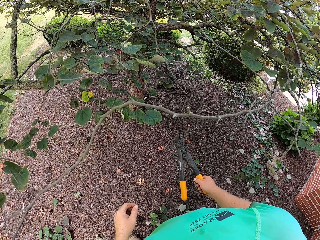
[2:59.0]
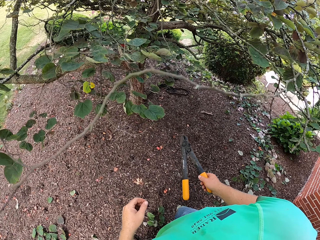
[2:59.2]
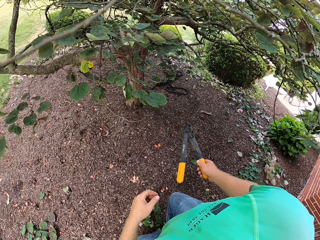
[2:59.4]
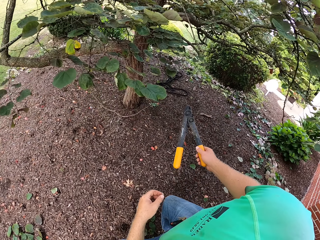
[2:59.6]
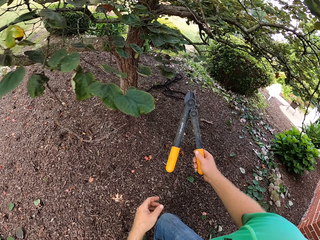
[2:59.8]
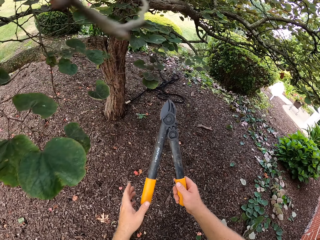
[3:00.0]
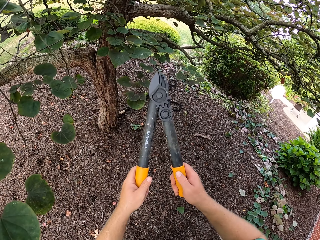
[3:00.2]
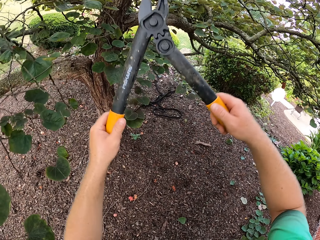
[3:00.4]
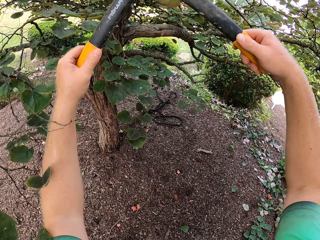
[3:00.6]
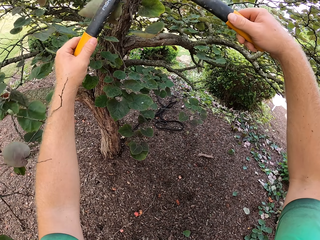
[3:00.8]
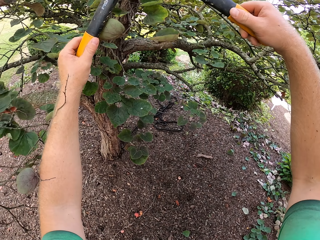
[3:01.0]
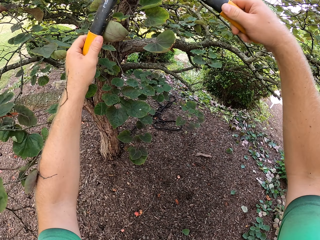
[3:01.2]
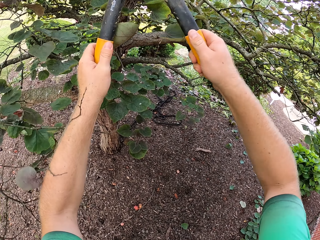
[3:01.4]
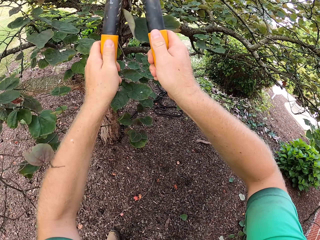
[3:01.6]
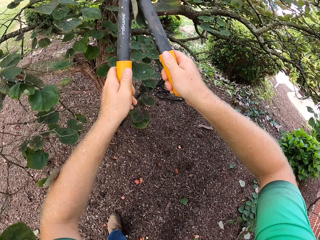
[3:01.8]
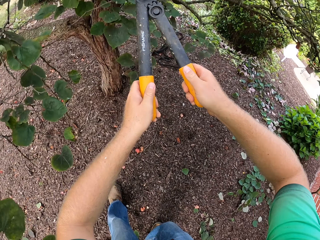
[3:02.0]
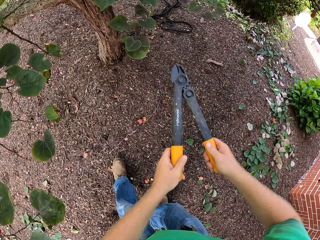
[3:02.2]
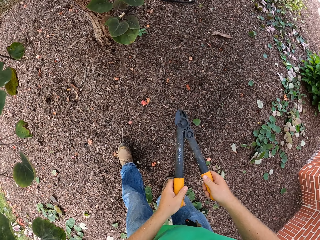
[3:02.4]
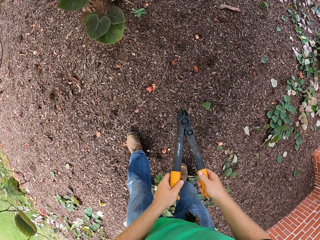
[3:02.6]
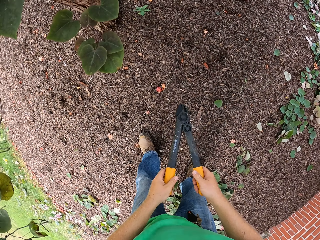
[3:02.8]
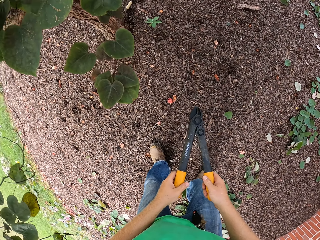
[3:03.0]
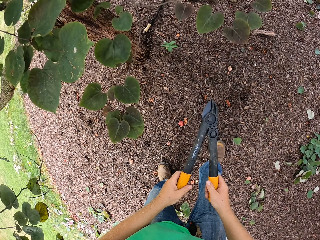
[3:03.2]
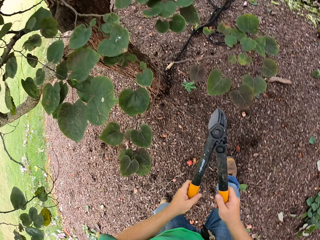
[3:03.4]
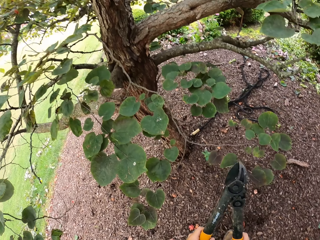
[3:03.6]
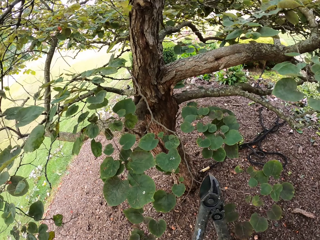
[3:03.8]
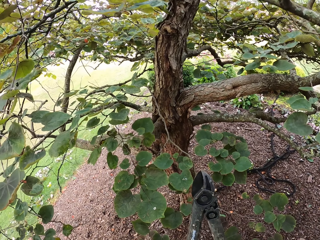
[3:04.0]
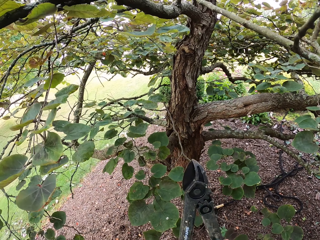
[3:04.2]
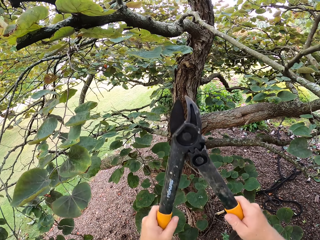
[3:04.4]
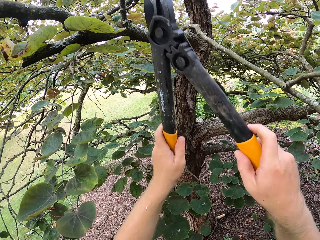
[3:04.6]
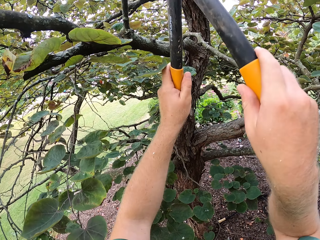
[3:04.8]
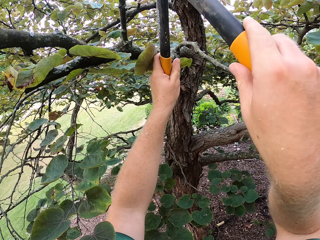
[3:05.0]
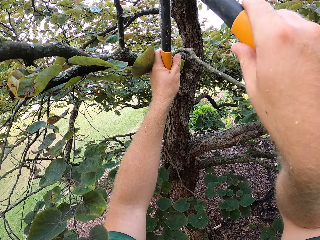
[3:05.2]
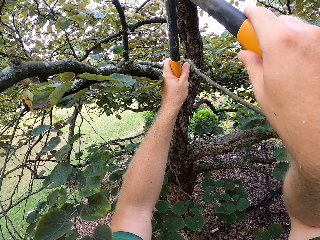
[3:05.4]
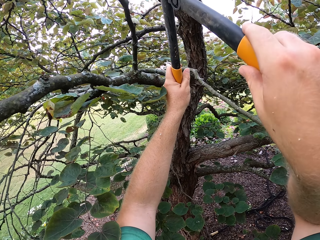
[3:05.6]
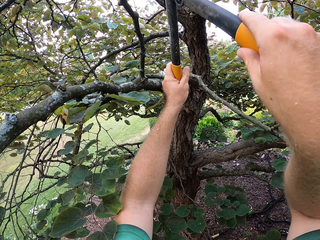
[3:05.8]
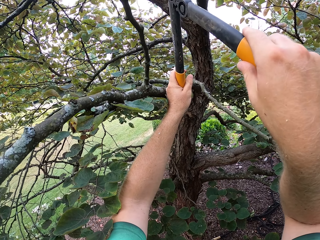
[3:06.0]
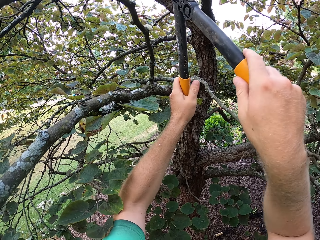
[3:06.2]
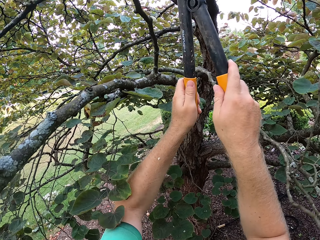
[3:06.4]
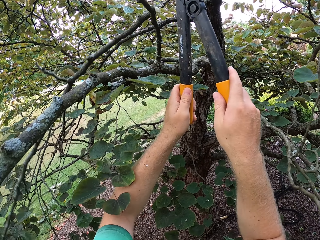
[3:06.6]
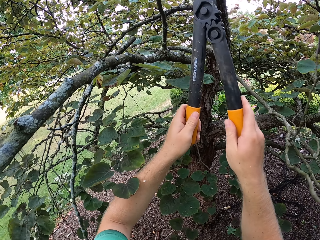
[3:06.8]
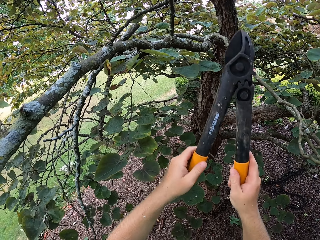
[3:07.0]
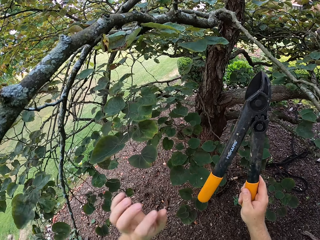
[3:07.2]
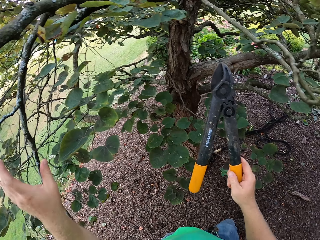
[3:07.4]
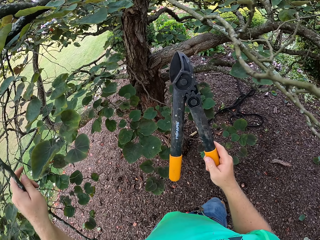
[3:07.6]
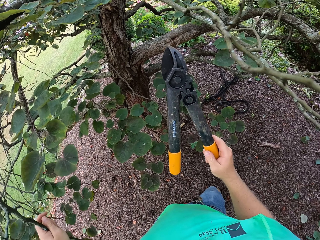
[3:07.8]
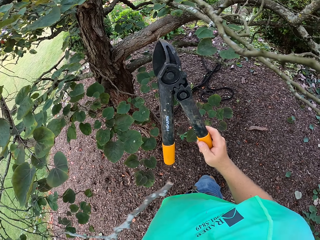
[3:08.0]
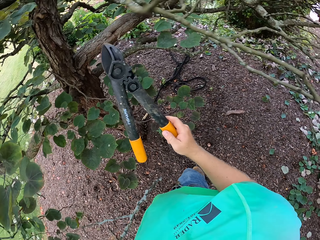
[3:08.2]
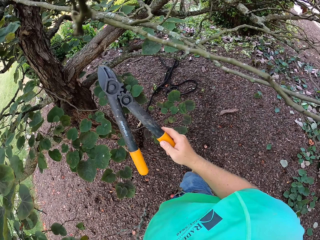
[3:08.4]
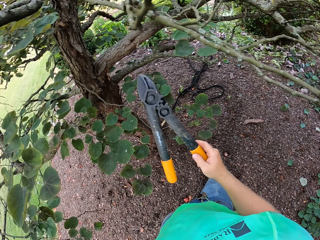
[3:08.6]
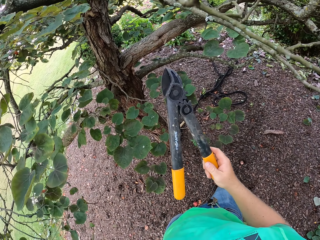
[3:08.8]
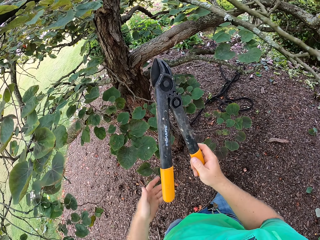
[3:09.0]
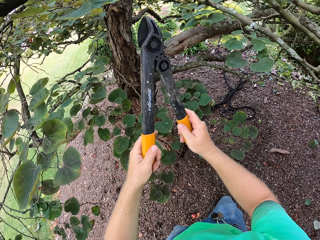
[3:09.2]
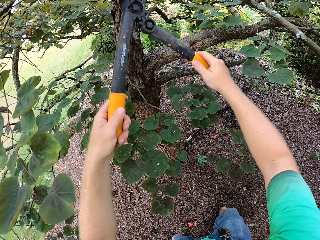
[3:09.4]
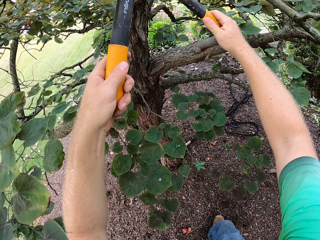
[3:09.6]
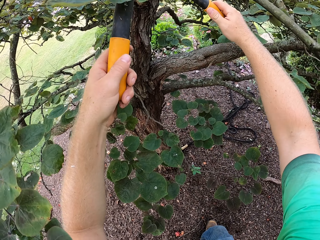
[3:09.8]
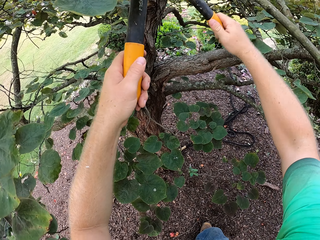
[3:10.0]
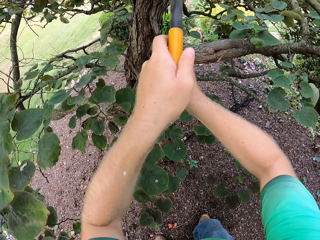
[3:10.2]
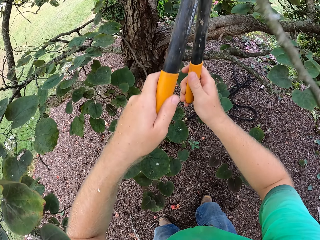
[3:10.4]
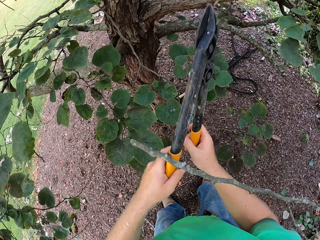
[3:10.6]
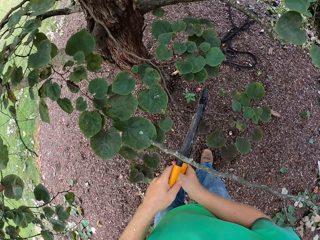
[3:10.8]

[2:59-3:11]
The camera wearer holds the garden shear in his right hand with both hands. He cuts some branches or leaves on the tree with the garden shear in both hands. He grabs the cut branch with his left hand. He drops the cut branch in his left hand on the ground. He holds the garden shear in his right hand with both hands. He cuts a branch of the tree with the garden shear in both hands.

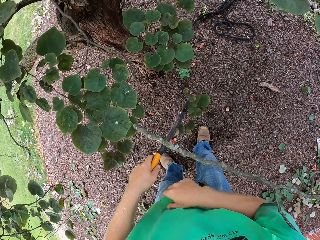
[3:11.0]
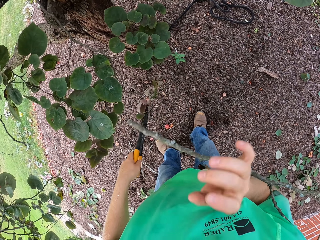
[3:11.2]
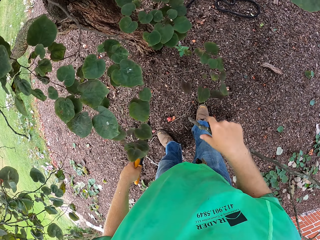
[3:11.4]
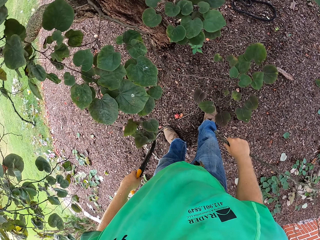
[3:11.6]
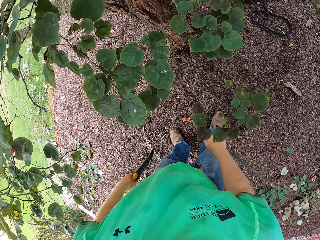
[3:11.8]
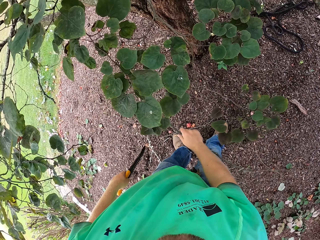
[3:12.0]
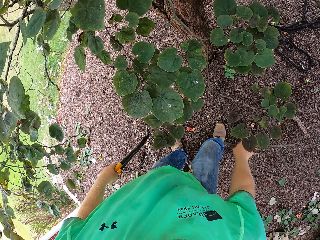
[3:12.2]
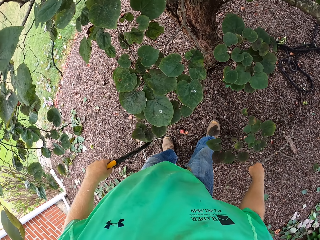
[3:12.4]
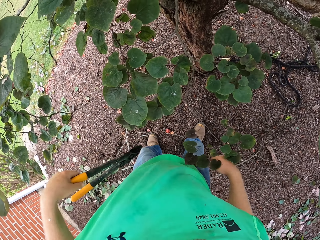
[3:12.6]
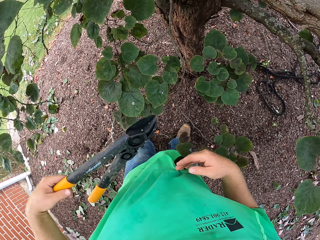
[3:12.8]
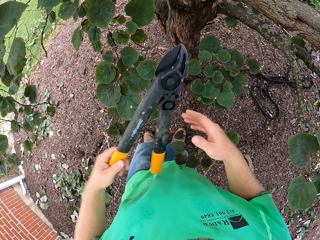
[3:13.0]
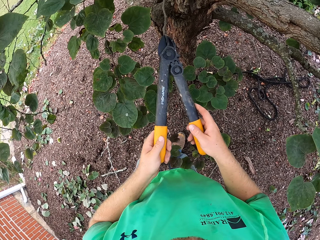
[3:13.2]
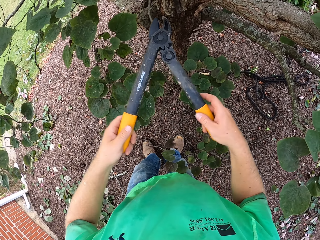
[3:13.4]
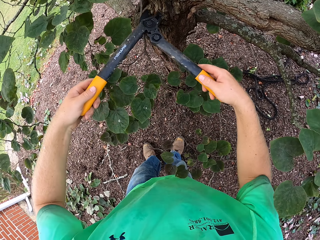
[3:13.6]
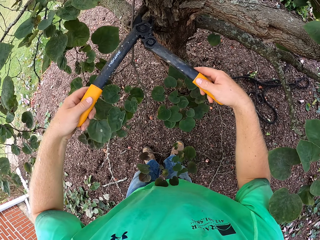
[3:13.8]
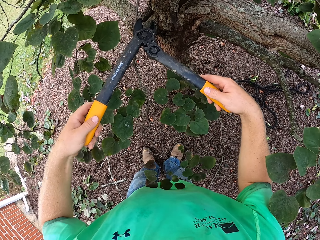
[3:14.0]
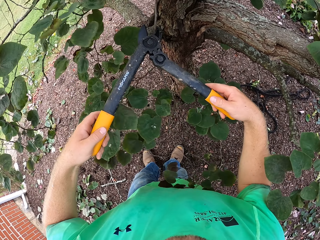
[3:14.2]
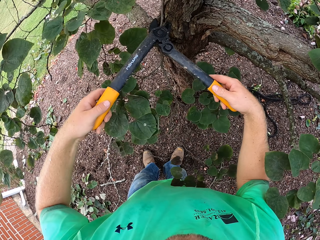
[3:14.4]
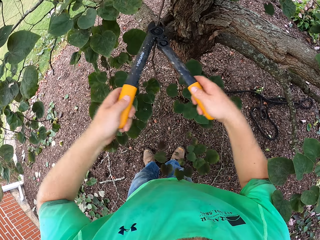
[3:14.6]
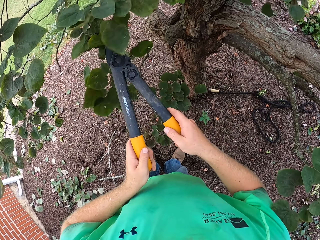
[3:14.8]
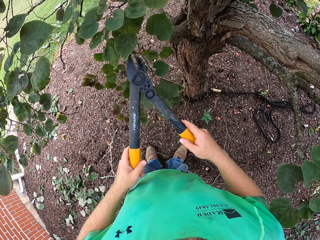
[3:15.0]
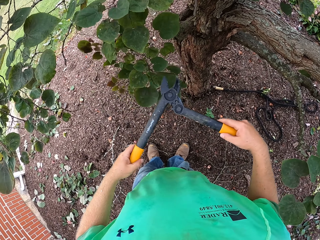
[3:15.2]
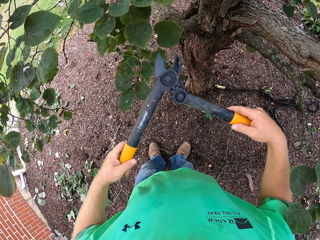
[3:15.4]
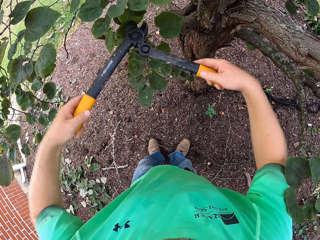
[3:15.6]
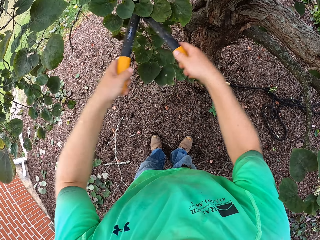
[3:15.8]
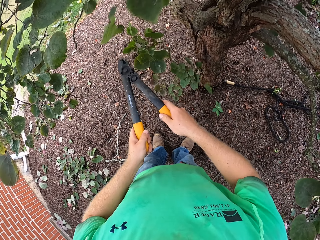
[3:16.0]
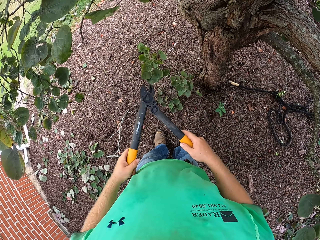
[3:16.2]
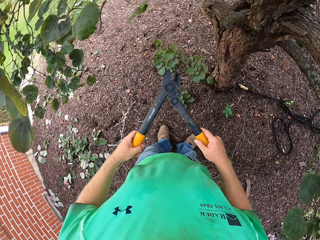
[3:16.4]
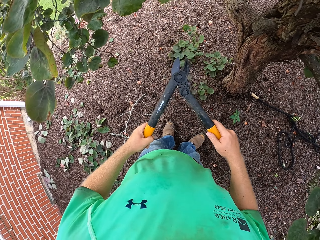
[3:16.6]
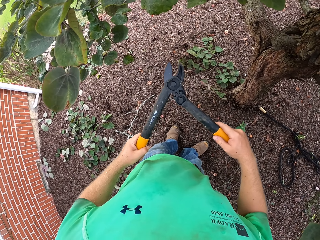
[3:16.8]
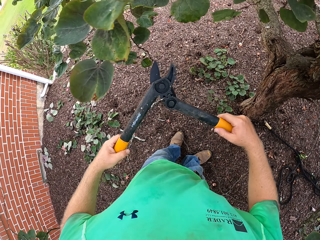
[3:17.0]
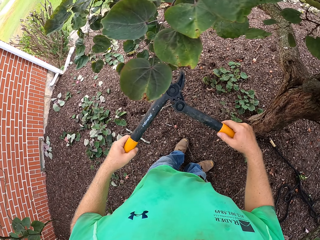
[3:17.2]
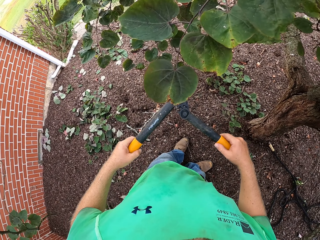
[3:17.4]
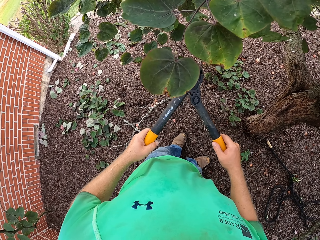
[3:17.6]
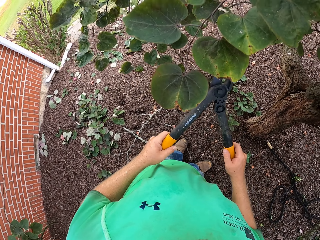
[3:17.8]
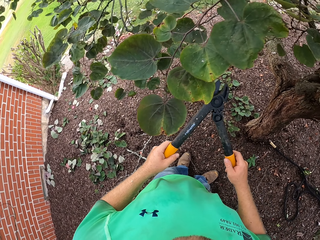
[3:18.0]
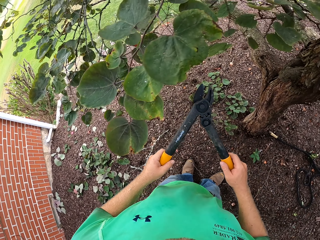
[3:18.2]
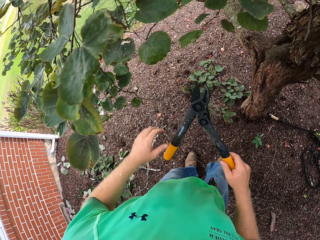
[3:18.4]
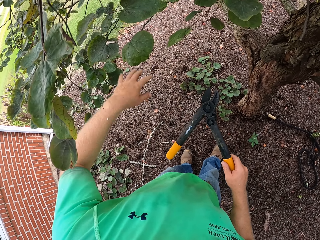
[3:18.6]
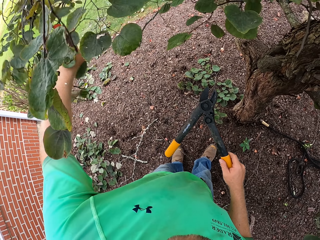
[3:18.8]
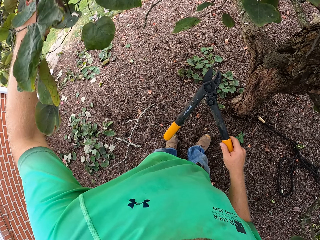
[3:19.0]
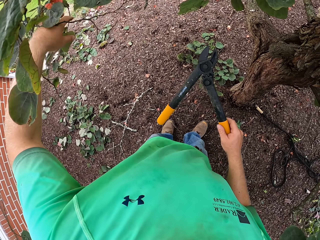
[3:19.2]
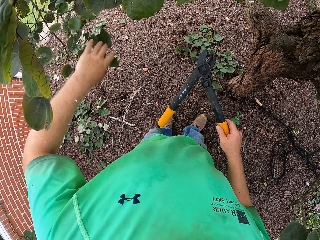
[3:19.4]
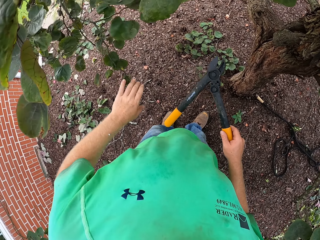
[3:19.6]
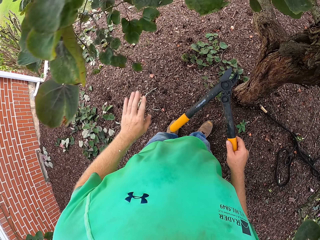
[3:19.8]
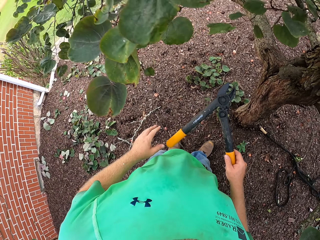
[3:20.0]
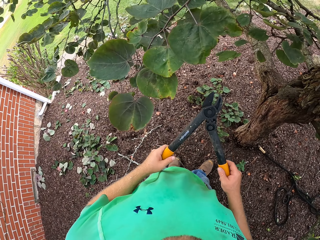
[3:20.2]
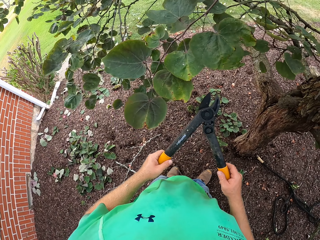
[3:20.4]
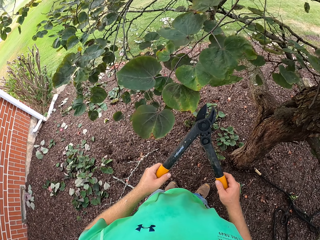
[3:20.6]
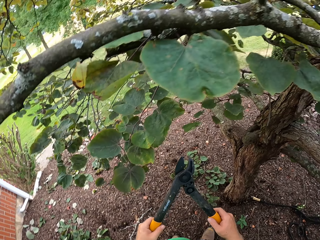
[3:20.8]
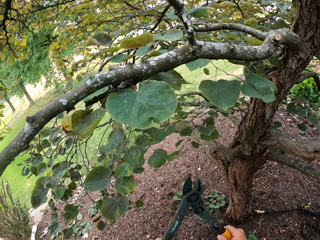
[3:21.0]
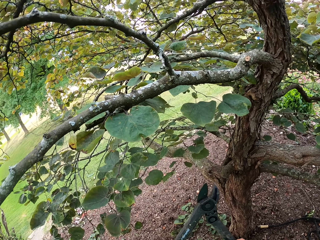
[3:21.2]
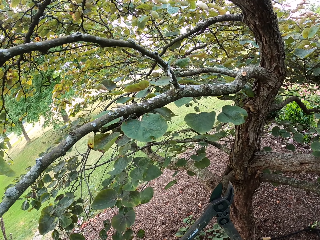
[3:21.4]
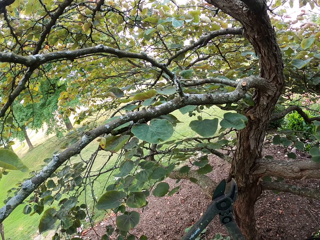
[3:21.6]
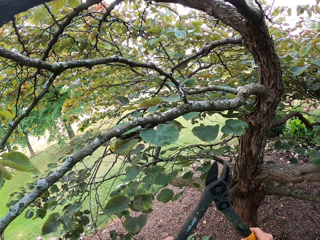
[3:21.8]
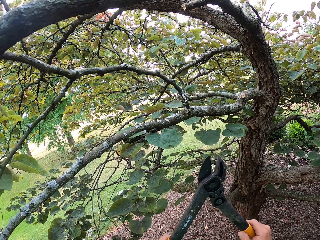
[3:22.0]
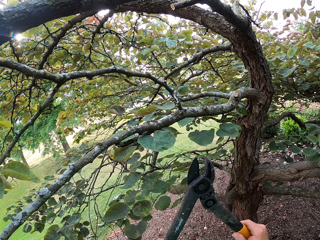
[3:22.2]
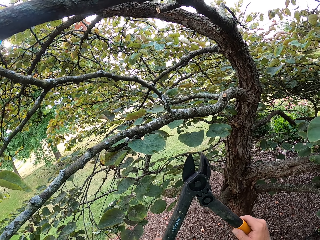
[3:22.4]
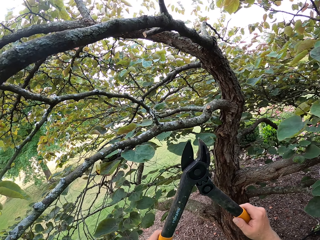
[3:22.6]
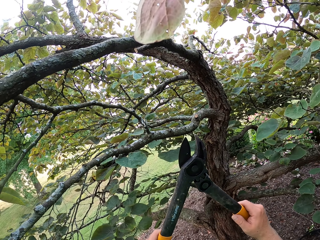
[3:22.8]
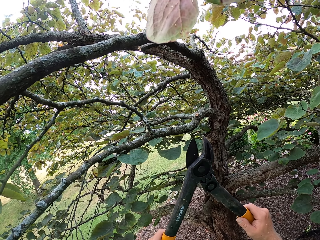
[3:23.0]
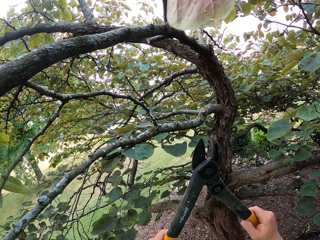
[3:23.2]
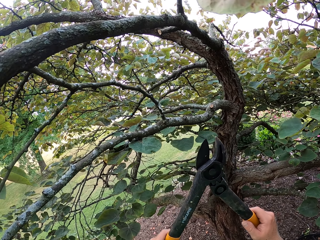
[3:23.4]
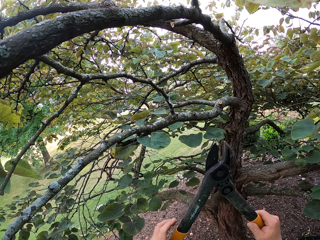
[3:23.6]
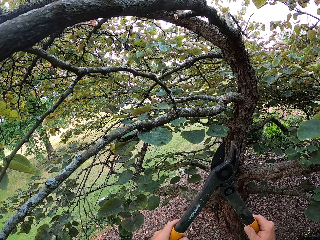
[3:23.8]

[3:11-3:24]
The camera wearer grabs the cut branch with his right hand. He drops the cut branch in his right hand on the ground. He holds the garden shear in his left hand with both hands. He cuts some branches on the tree with the garden shear in both hands. He touches a branch on the tree with his left hand. He holds the garden shear in his right hand with both hands.
